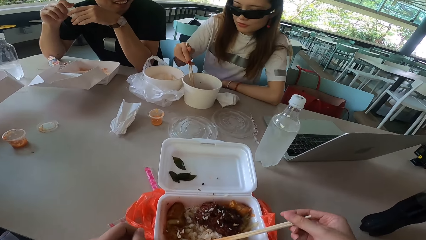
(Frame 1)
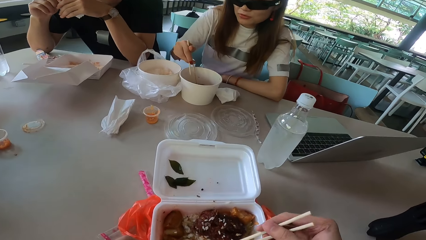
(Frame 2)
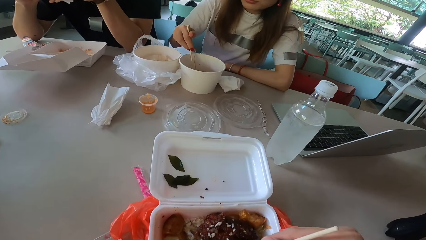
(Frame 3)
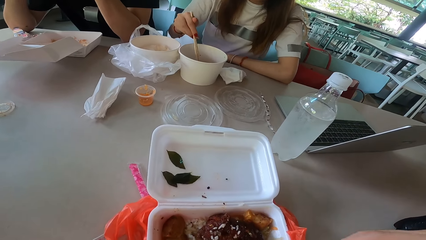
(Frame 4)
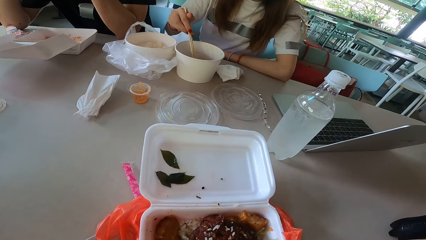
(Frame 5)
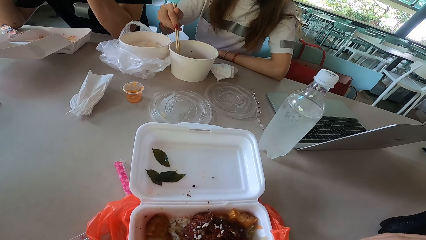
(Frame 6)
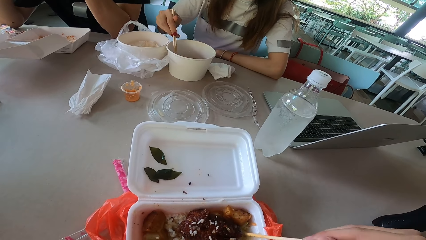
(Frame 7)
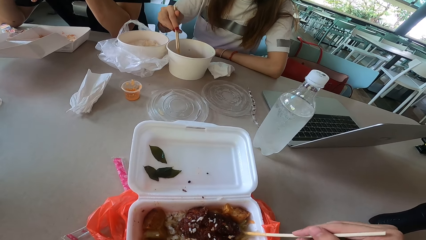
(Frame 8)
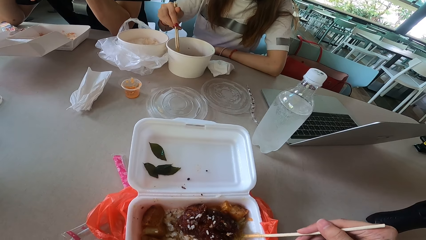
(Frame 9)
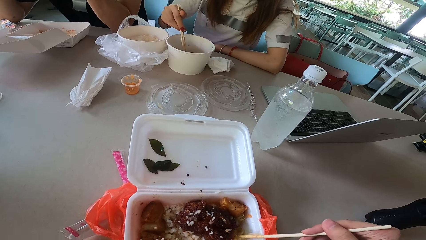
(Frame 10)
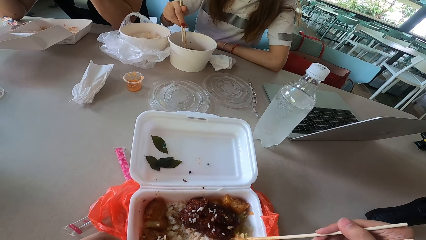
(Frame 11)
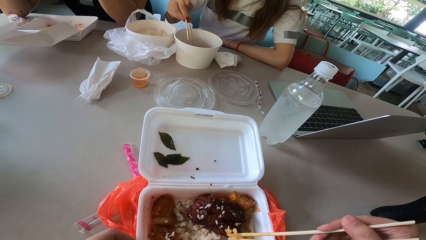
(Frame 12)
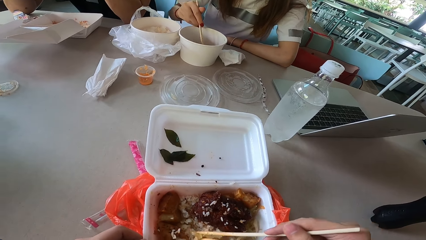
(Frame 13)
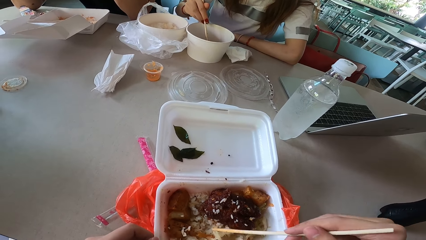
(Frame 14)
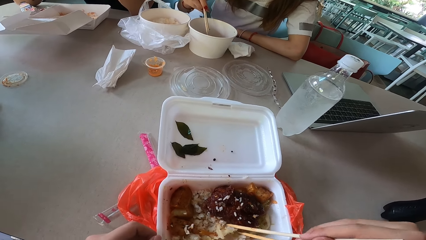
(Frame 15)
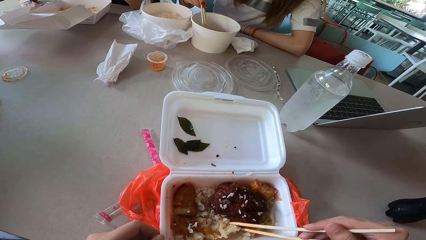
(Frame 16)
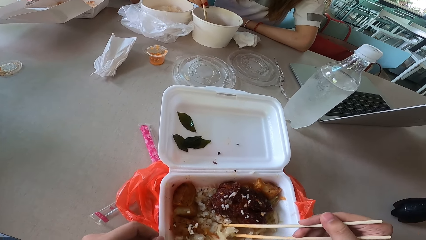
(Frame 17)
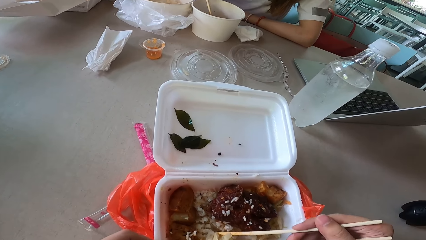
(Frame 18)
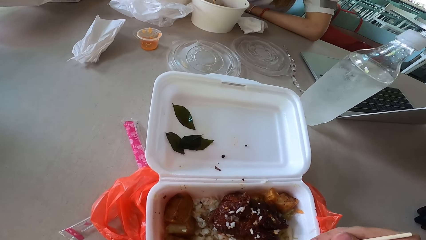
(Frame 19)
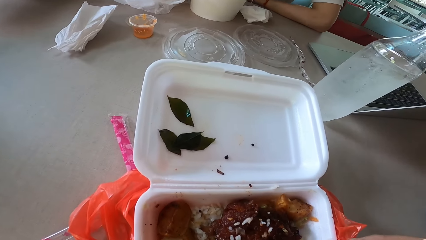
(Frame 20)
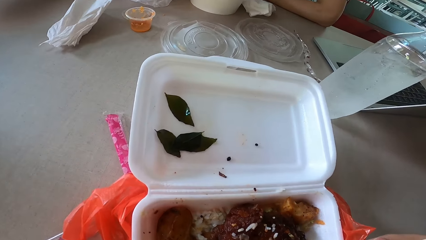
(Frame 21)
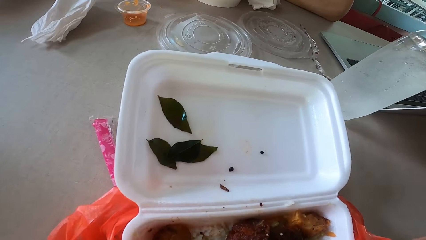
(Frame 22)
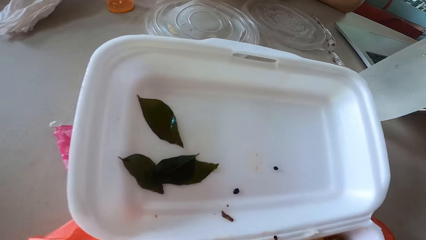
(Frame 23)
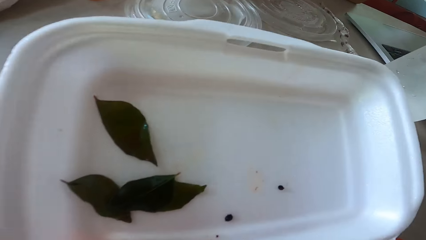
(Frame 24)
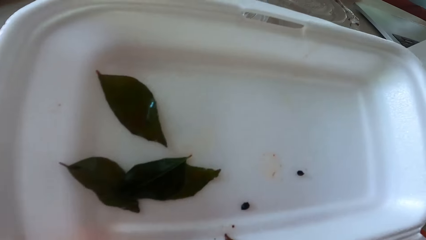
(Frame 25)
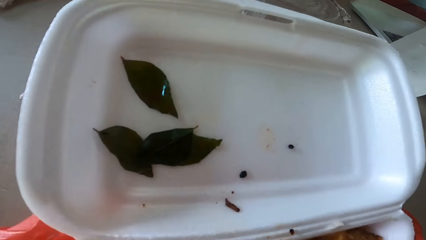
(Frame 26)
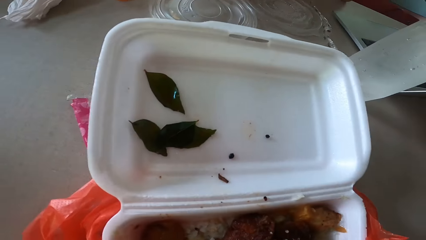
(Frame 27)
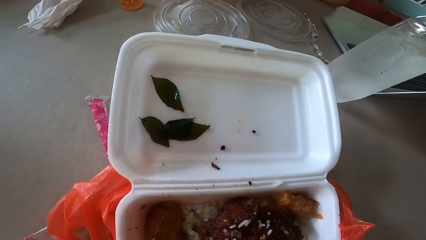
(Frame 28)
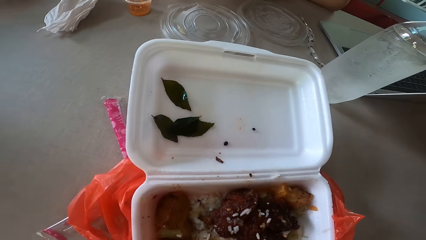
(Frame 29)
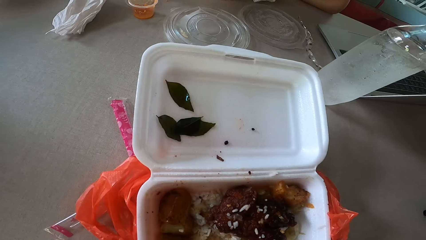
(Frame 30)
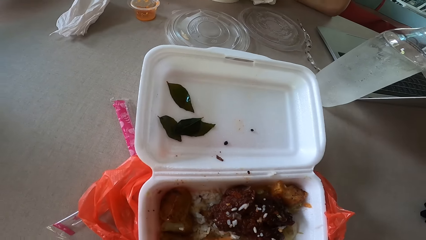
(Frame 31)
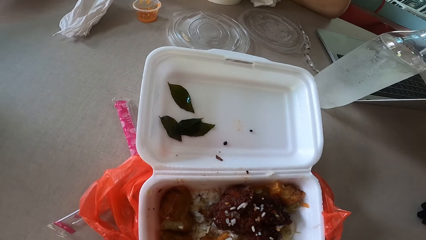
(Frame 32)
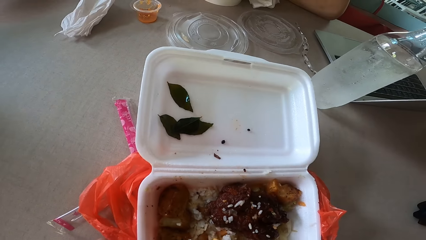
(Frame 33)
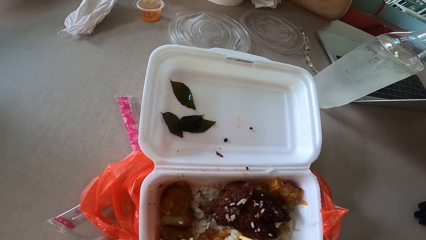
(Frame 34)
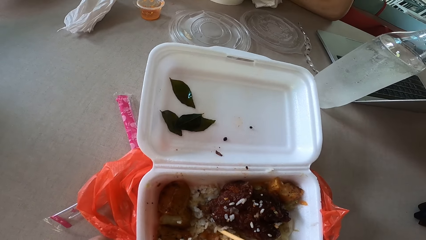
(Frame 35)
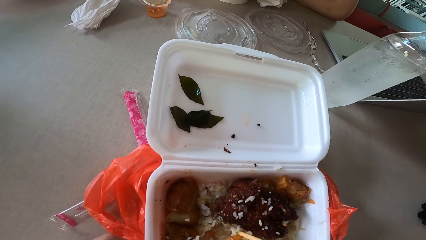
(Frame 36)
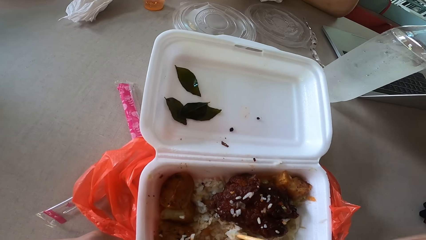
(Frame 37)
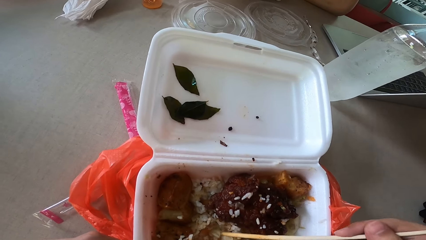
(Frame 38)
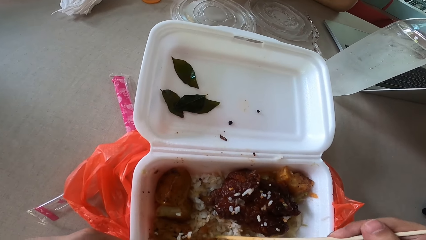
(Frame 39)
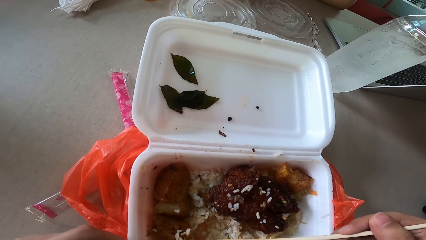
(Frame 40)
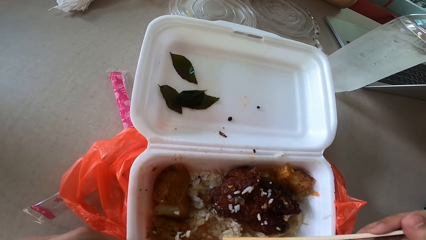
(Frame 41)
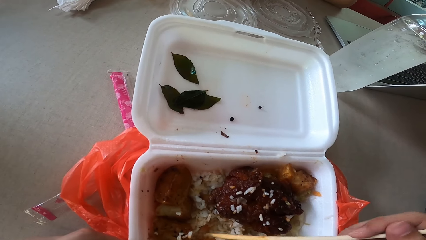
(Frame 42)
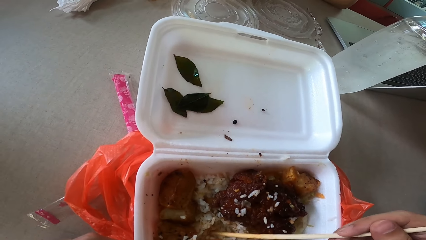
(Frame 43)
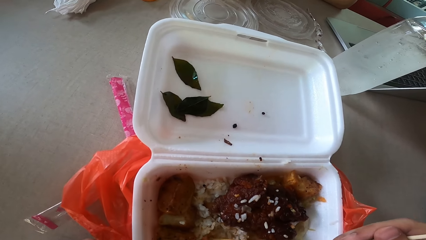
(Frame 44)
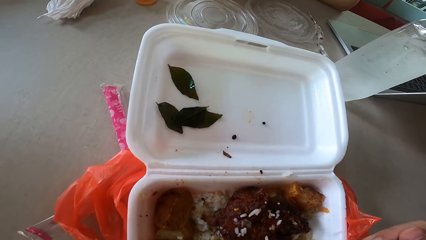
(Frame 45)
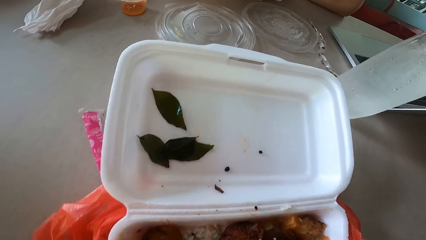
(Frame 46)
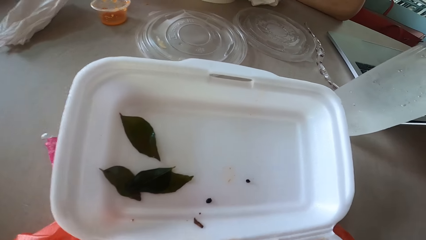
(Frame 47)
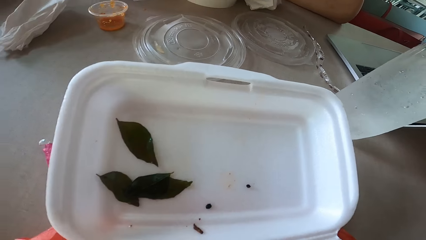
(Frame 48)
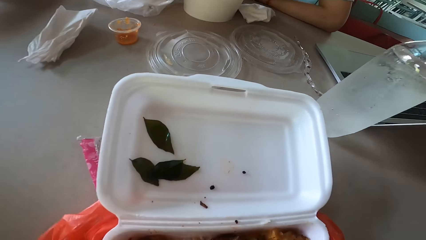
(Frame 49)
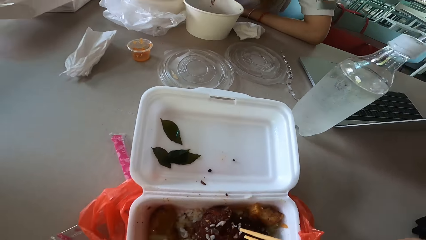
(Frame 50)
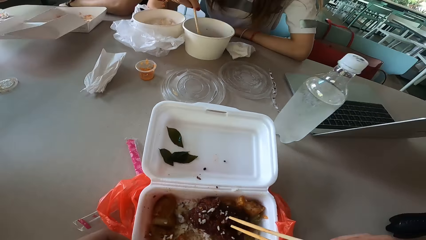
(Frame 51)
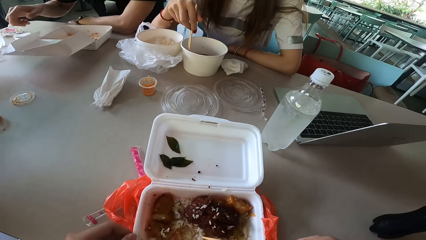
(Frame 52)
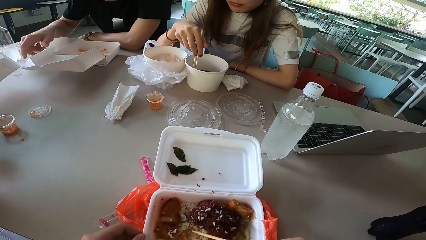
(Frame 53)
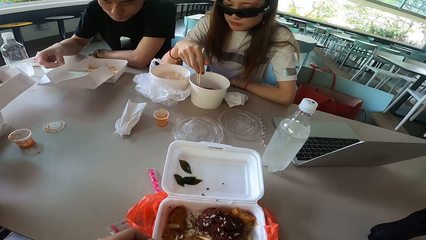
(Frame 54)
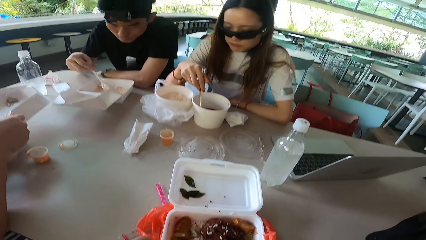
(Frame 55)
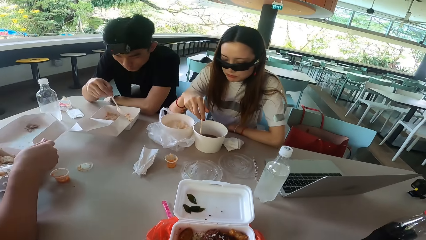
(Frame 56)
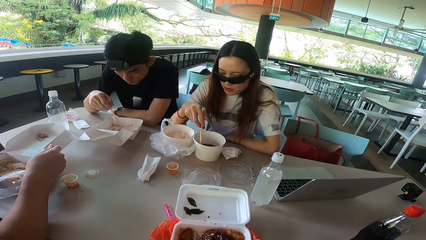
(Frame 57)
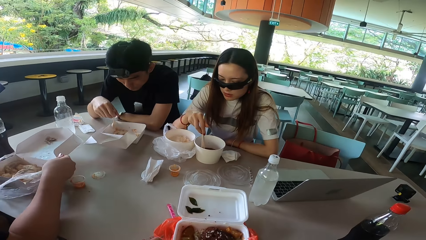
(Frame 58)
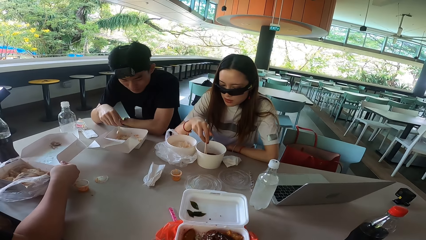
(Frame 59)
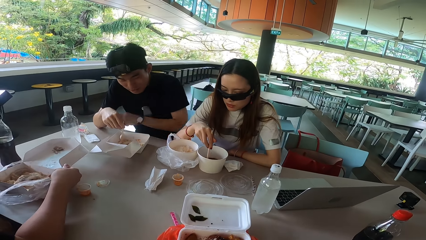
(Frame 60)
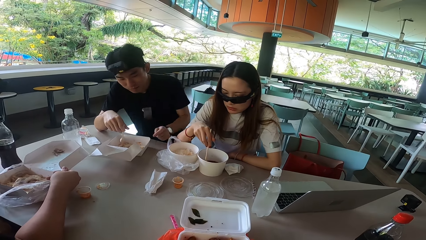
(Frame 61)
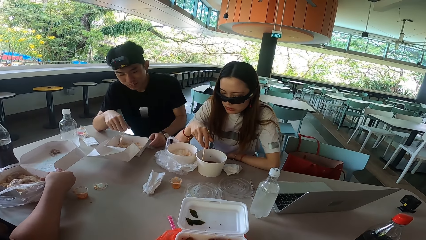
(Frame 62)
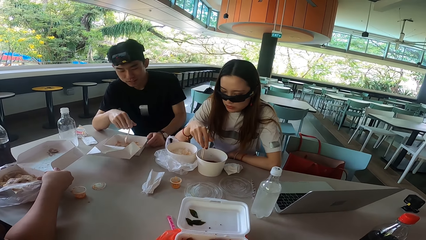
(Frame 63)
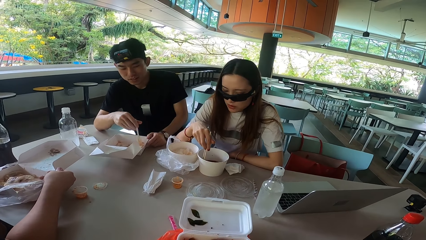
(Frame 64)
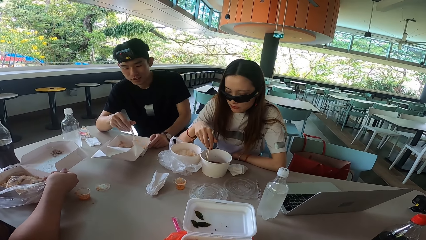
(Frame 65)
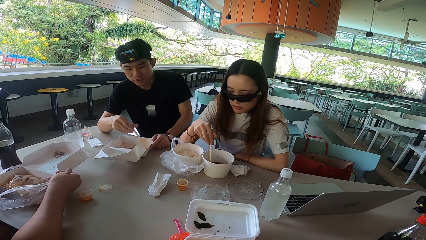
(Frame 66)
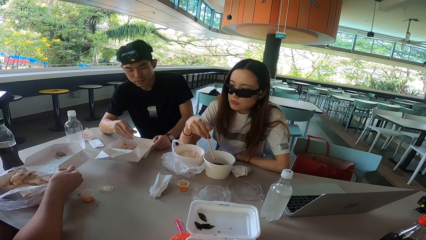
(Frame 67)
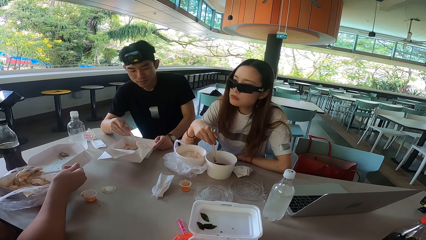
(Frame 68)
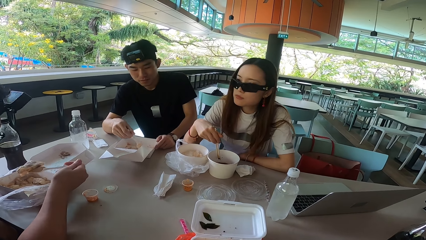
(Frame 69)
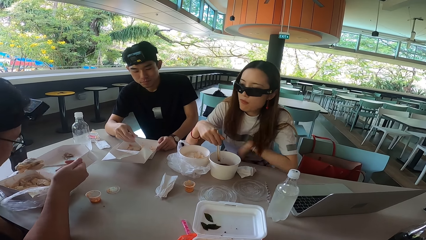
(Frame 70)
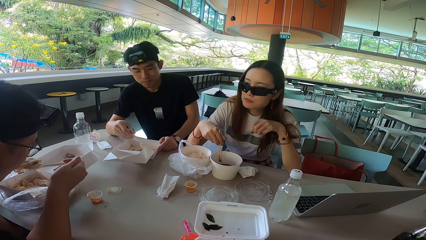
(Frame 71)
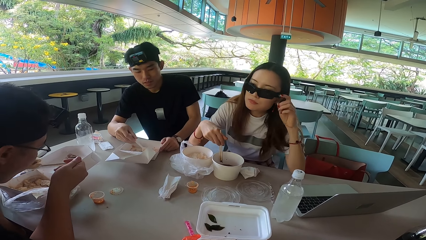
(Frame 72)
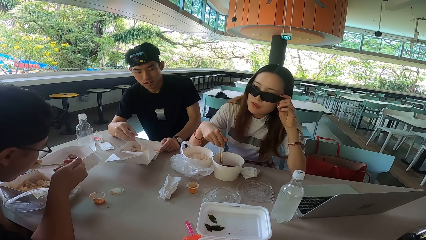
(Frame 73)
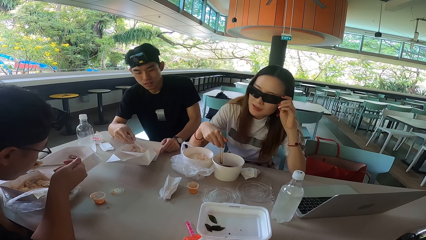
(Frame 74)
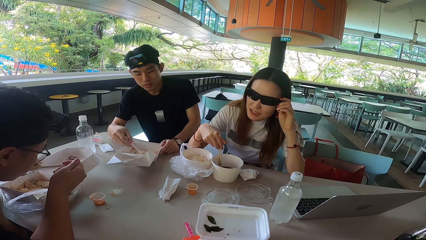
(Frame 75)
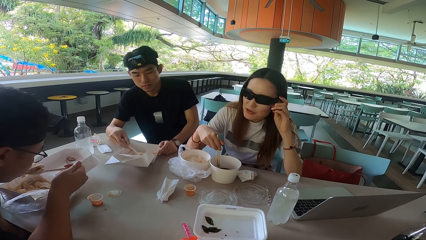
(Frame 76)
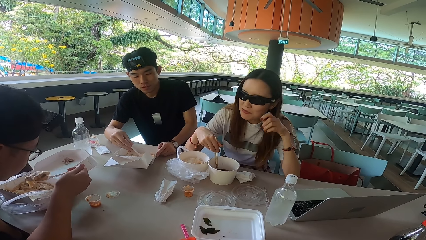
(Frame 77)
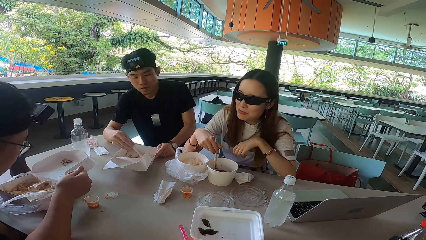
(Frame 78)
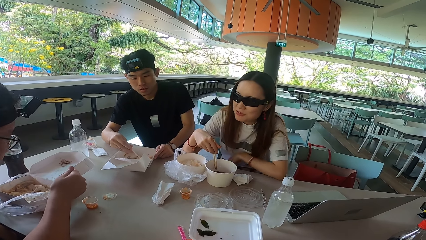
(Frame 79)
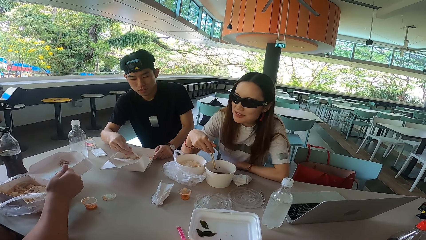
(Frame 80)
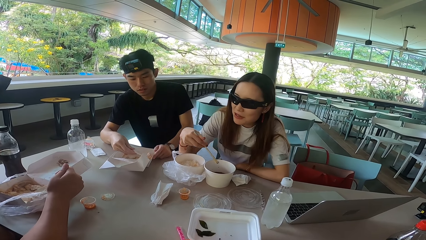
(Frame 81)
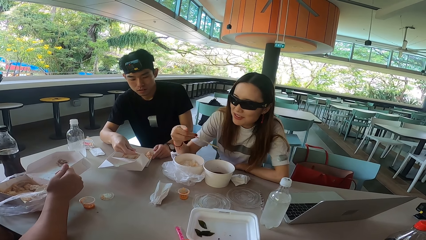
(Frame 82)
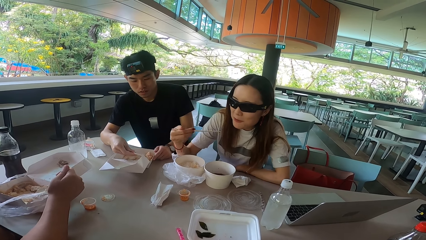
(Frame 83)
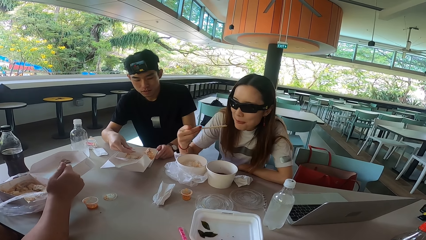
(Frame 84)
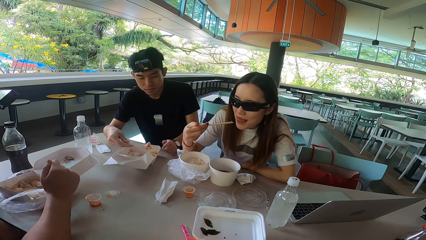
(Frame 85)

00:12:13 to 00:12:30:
A man turns forward. The camera wearer picks up a chopstick and mixes something. A woman stirs something with chopsticks. The camera wearer picks rice with the chopstick. They mix something. The man holds a spoon and moves his hand. Another man scoops food with a spoon. The first man touches the food box. The other man eats something. The first man mixes something. The woman adjusts the sunglasses and raises her hand. The woman pulls her hand off the glasses, lowers her hand and talks to the other man. The woman picks something with a chopstick. The other man puts something in the food box.
